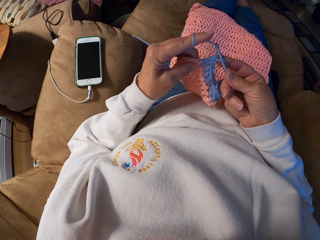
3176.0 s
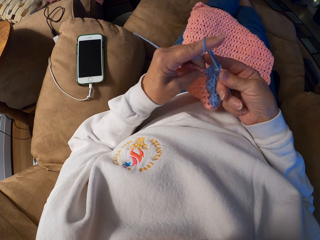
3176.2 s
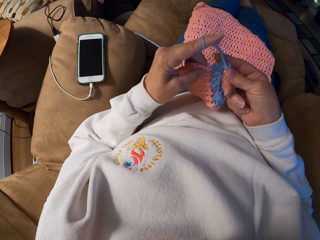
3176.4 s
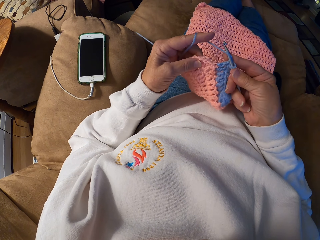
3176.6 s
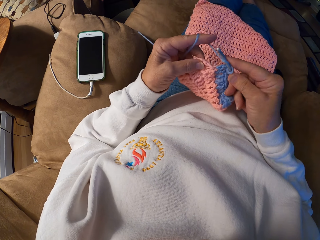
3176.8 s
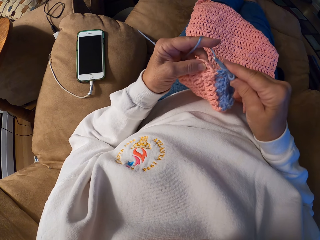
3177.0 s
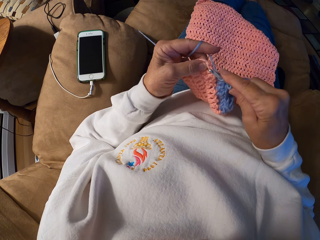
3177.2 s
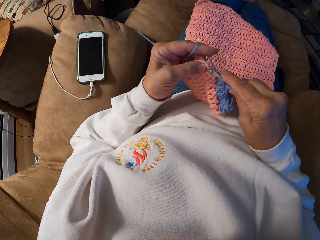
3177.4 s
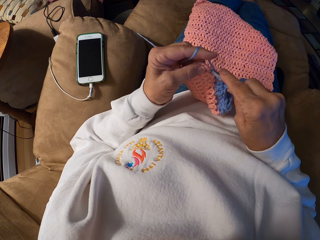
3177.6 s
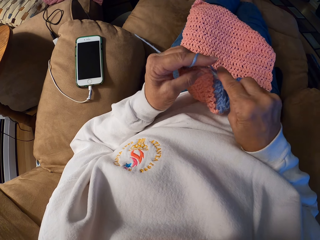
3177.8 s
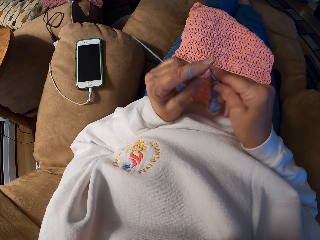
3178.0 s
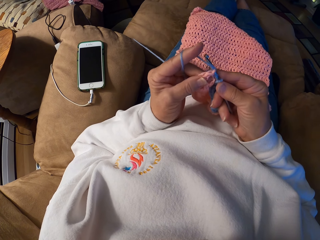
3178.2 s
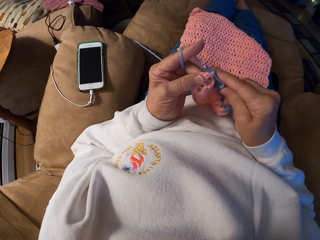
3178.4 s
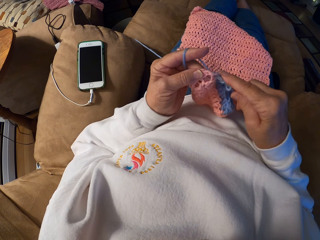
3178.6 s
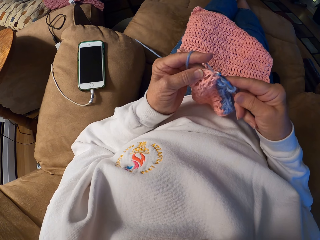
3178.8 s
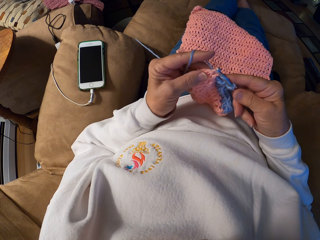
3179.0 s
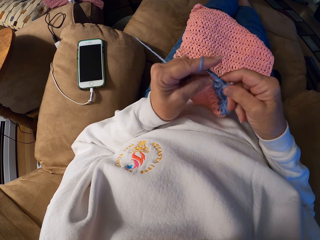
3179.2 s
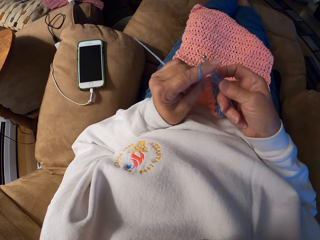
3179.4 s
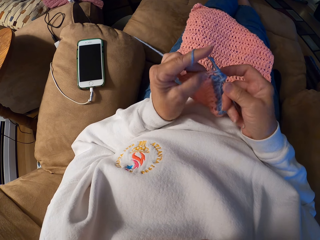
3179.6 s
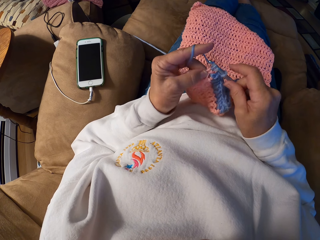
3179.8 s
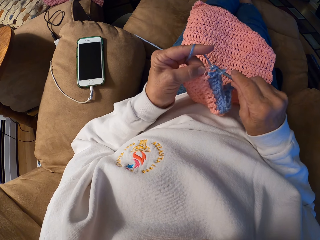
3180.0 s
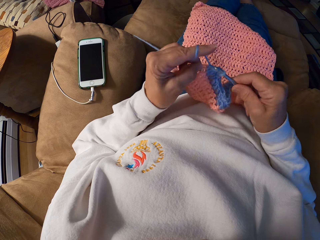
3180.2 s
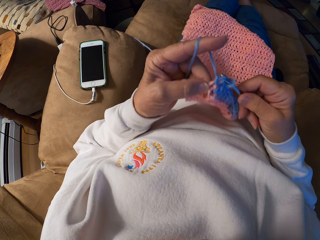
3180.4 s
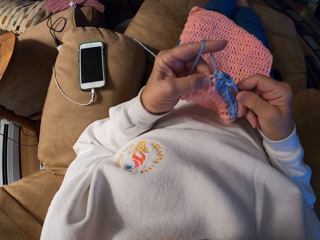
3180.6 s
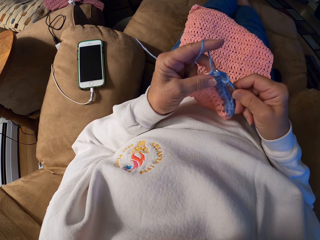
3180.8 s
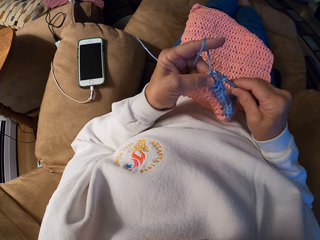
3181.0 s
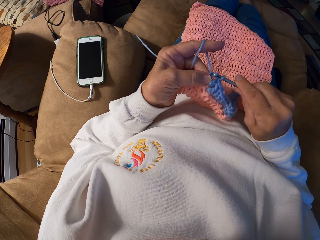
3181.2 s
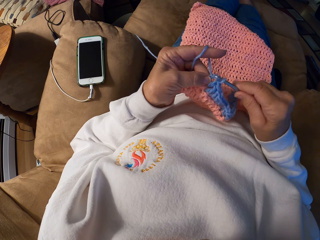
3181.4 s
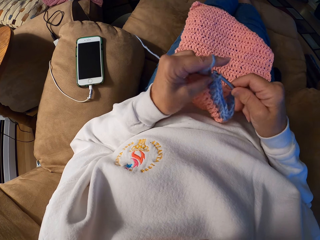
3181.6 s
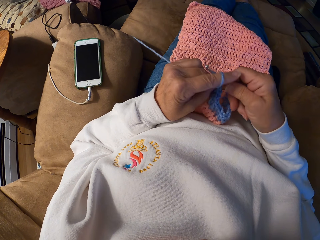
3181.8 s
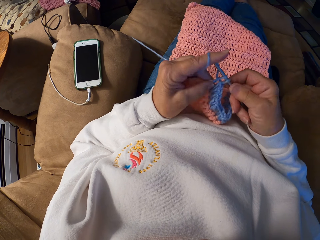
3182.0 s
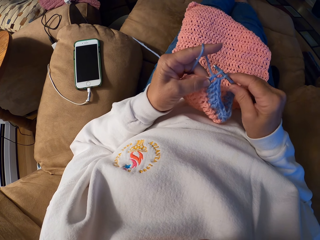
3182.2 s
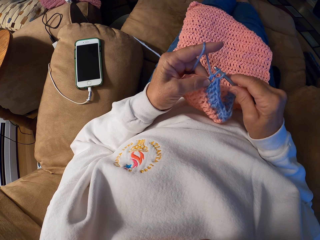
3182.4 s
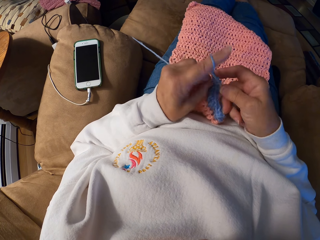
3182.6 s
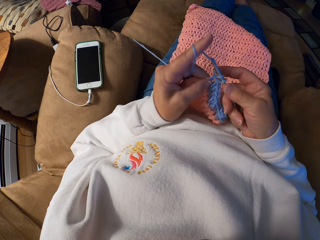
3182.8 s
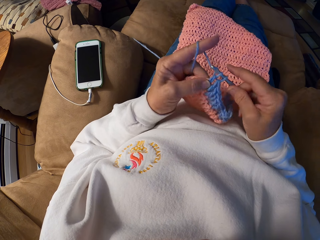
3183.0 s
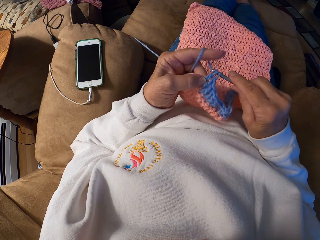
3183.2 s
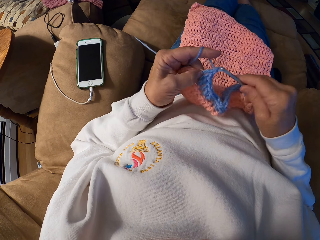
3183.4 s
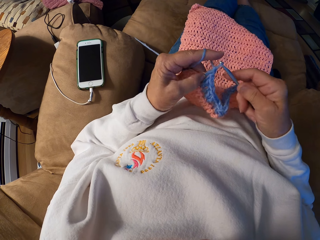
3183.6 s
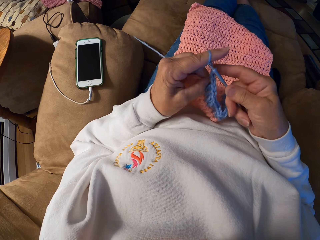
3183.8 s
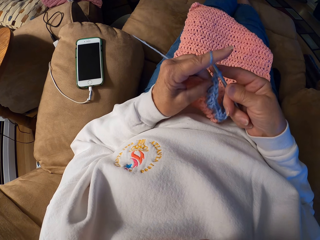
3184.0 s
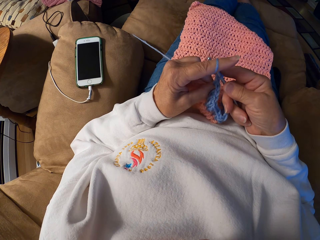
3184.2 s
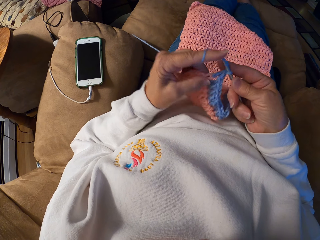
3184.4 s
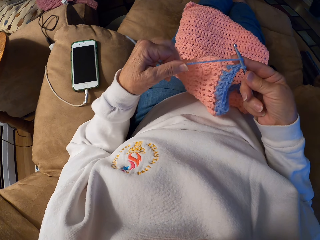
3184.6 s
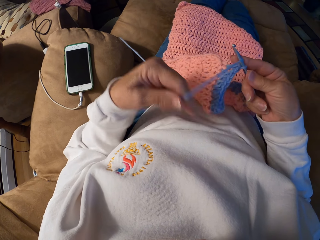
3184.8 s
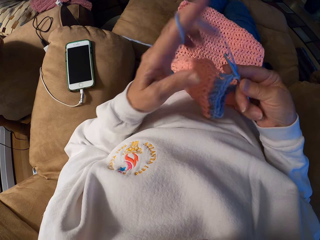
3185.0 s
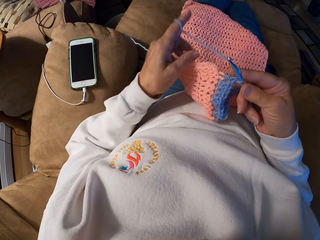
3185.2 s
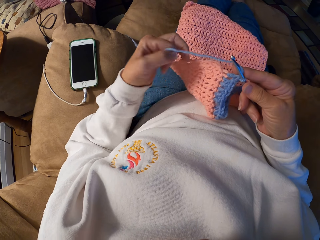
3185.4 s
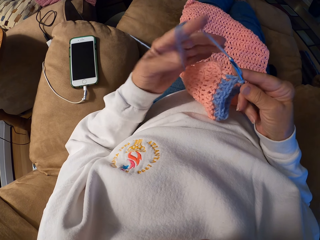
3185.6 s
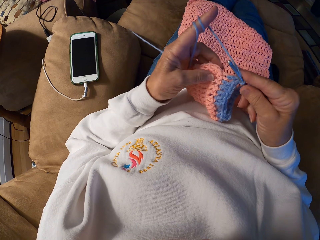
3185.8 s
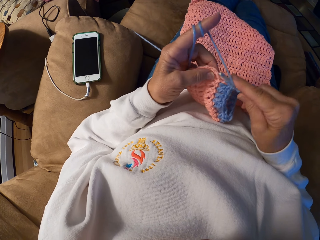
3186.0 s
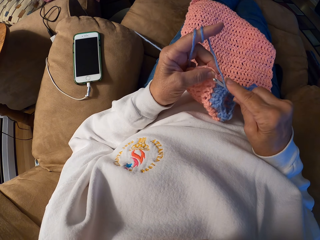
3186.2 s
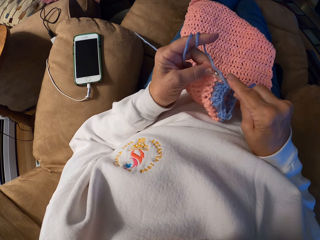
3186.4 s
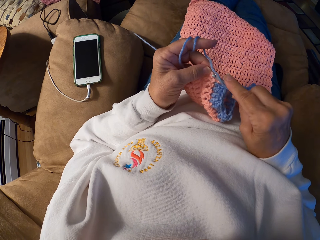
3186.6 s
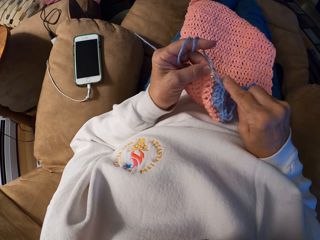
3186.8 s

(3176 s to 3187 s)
The camera wearer rolls the knitting thread on her index finger.

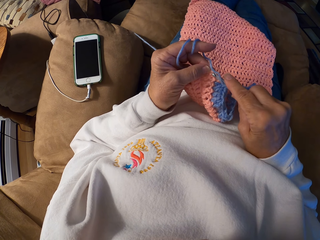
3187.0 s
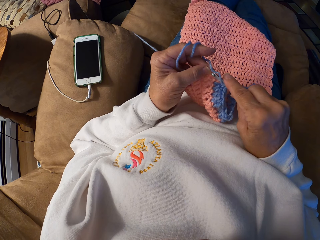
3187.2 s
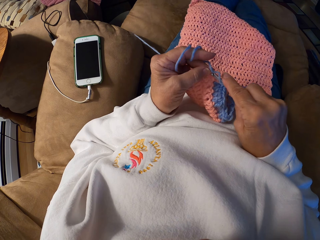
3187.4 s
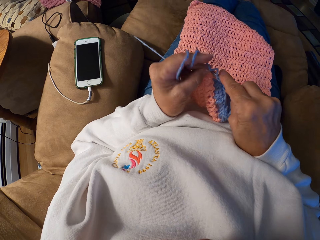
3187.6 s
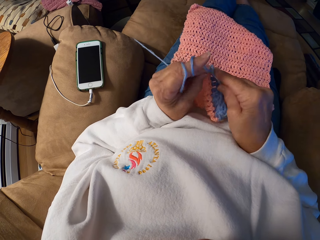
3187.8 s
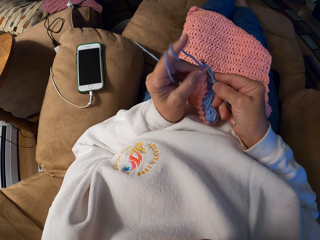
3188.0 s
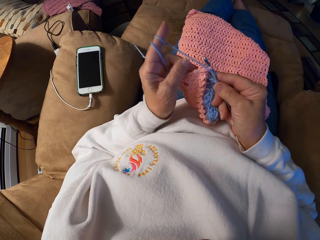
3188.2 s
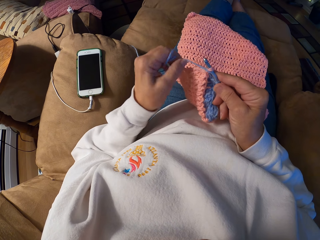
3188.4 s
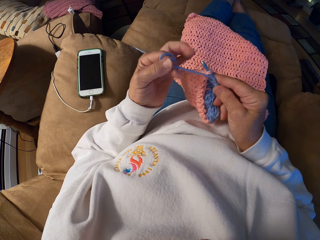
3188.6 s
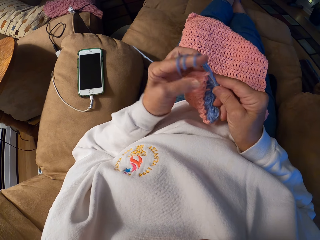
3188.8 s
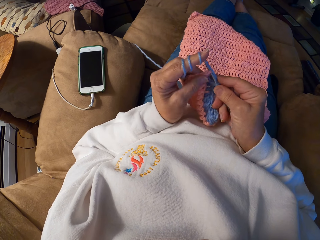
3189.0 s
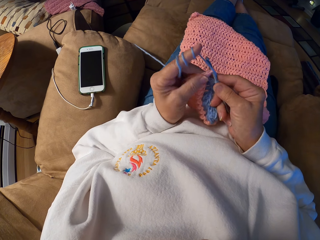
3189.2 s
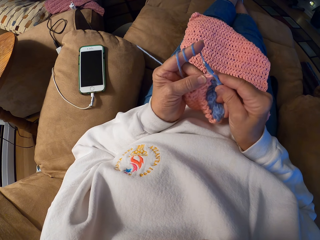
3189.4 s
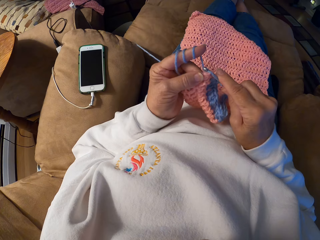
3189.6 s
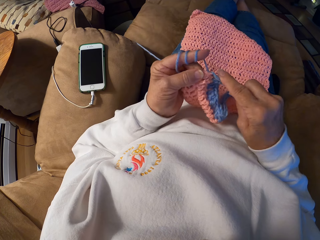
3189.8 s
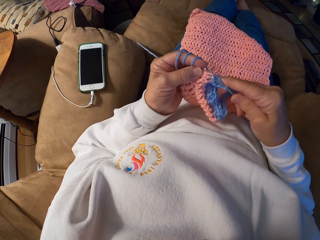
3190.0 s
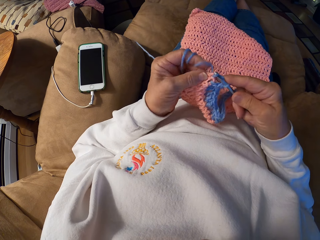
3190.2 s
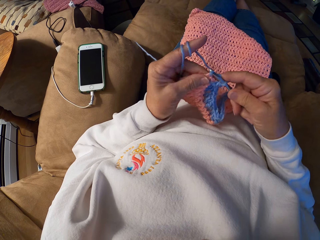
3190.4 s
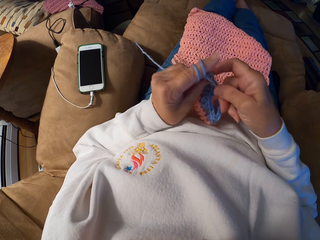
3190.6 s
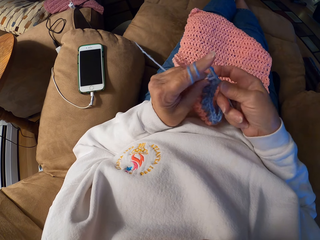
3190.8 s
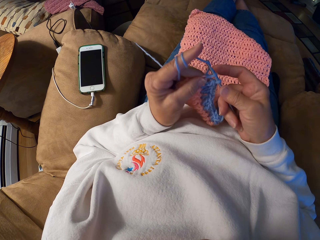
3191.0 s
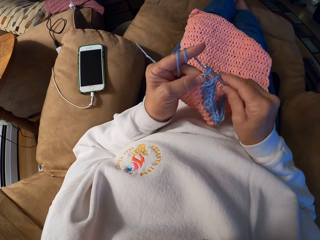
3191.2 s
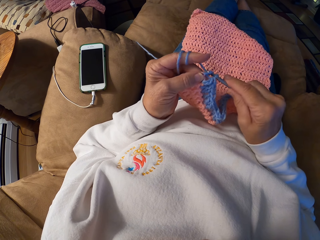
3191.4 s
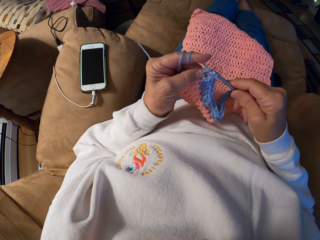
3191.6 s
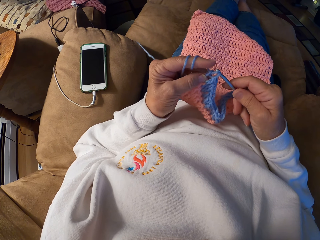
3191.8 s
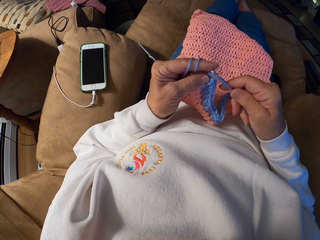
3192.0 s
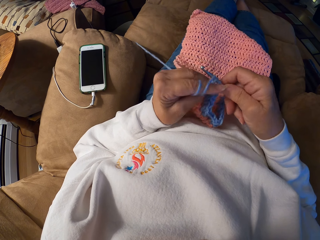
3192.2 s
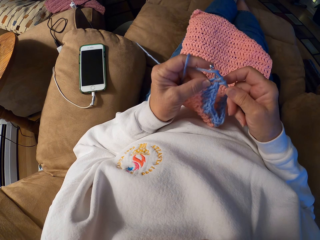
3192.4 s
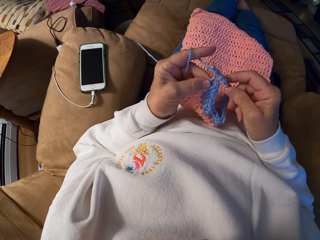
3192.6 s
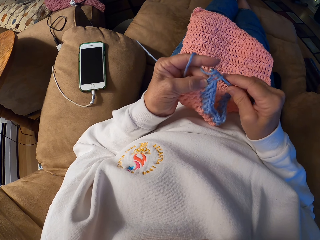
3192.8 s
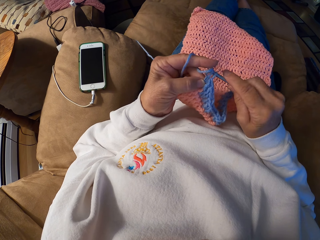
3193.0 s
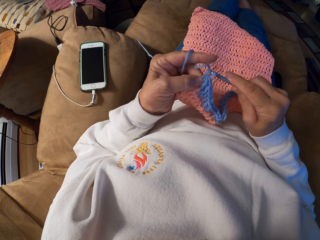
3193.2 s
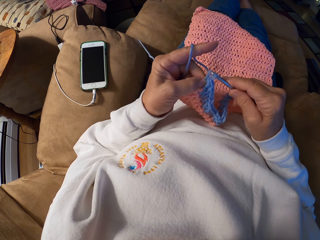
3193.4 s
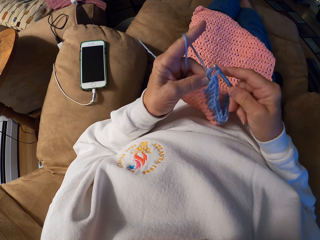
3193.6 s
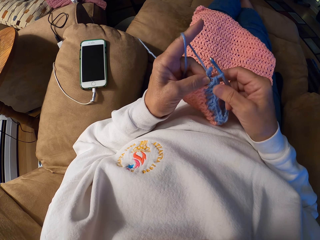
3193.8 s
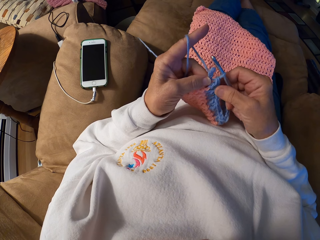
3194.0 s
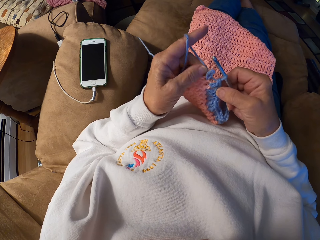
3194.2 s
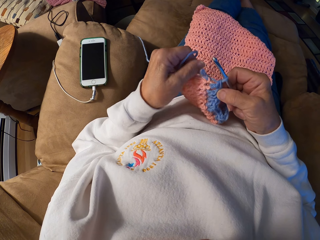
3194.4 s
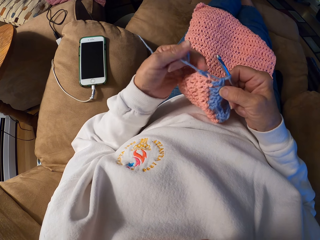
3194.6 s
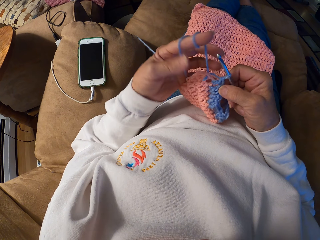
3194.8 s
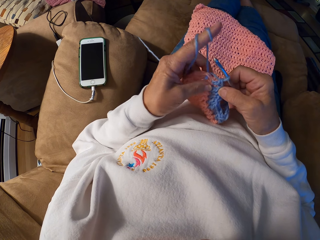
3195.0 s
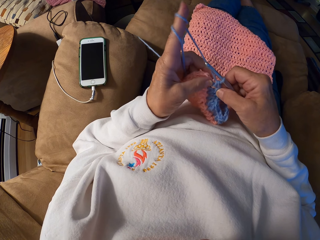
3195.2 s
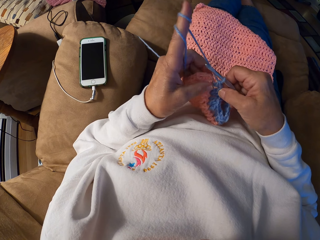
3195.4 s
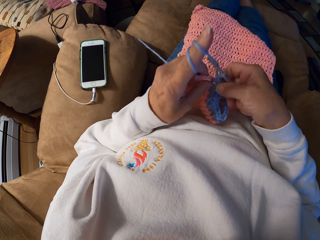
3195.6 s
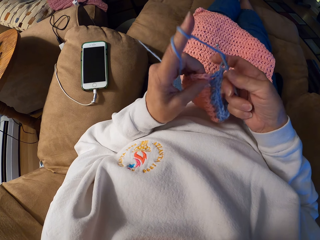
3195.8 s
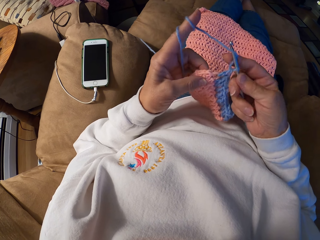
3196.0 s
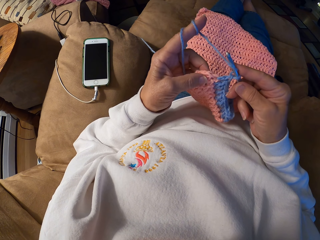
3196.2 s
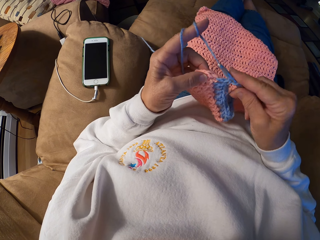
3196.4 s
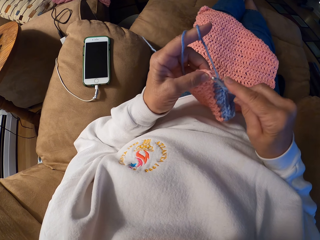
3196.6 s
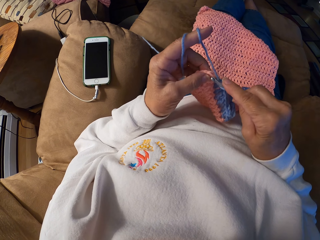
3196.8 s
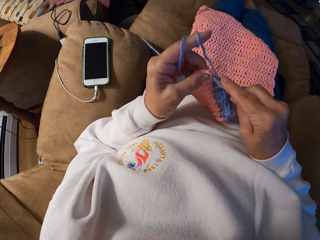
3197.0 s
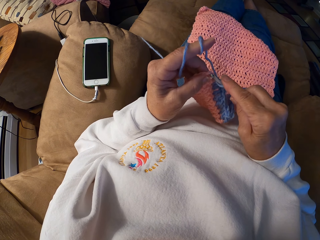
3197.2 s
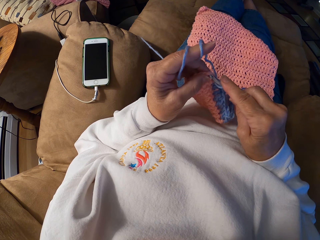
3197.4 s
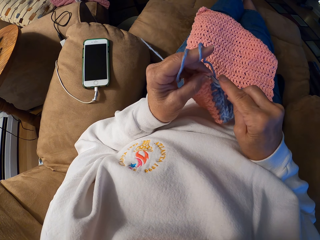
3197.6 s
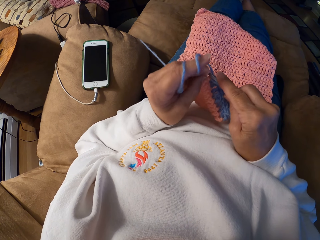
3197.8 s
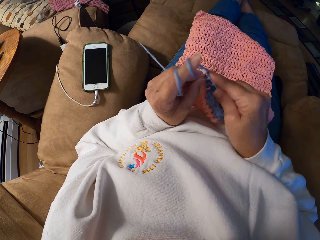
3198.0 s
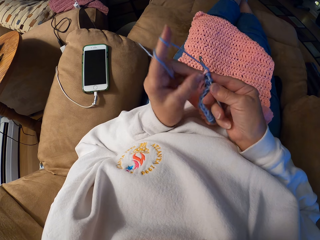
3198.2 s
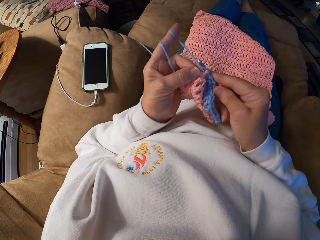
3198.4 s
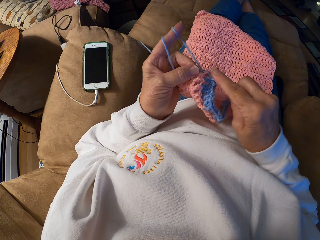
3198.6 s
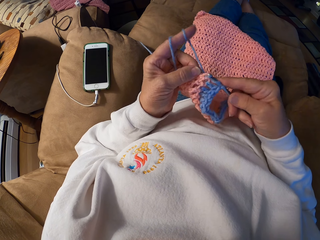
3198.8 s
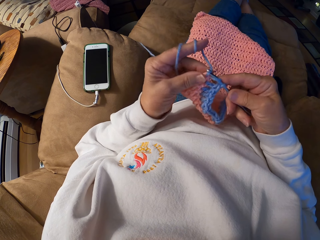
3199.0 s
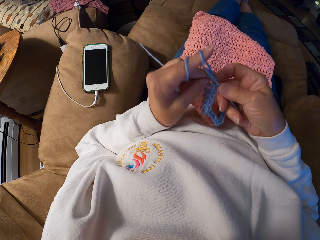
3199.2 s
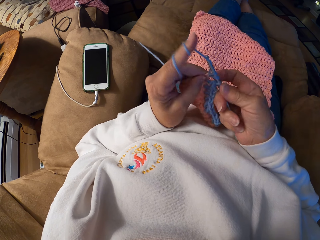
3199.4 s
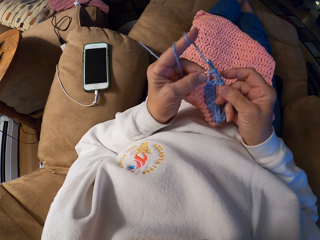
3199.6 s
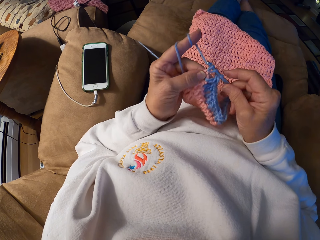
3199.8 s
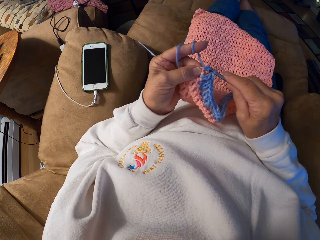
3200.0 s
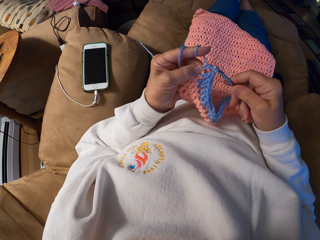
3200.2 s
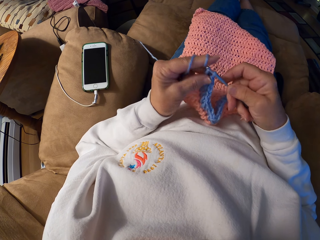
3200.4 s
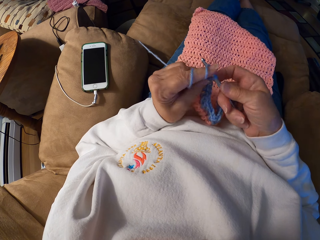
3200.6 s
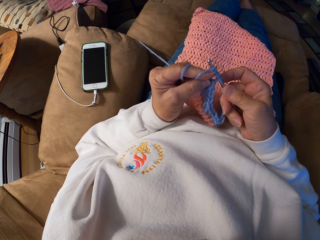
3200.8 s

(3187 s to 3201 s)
The camera wearer knits the garment with her hands. She rolls the knitting thread on her index finger. She knits the garment with her hands. She rolls the knitting thread on her index finger. She knits the garment with her hands.
